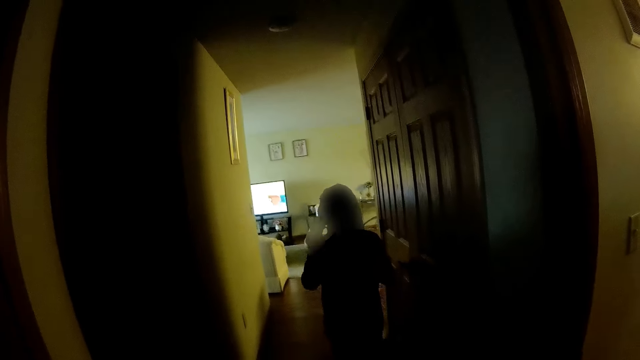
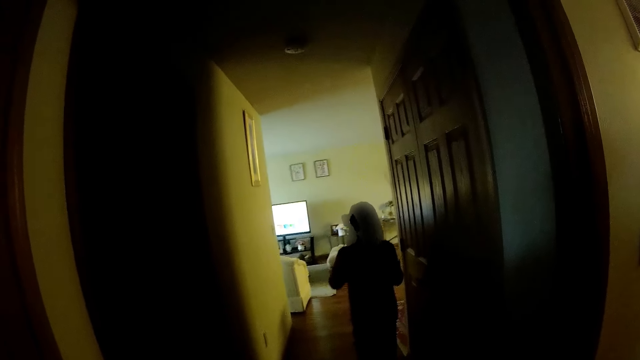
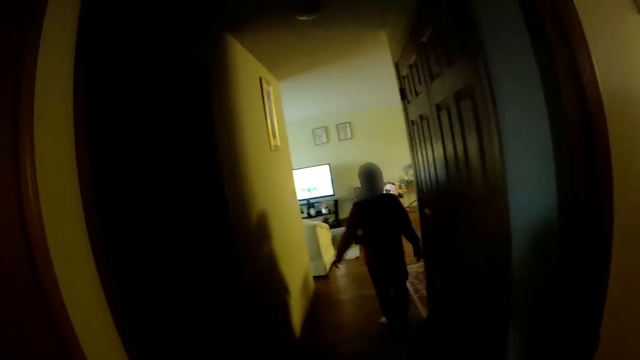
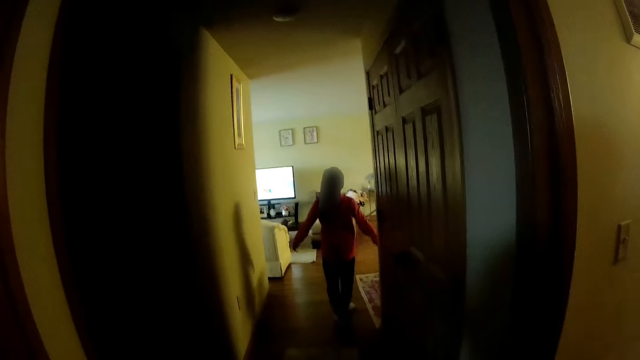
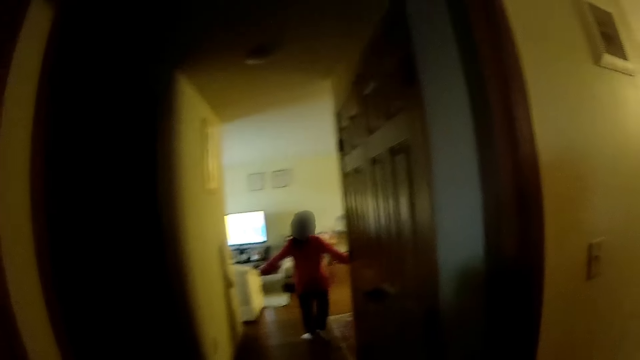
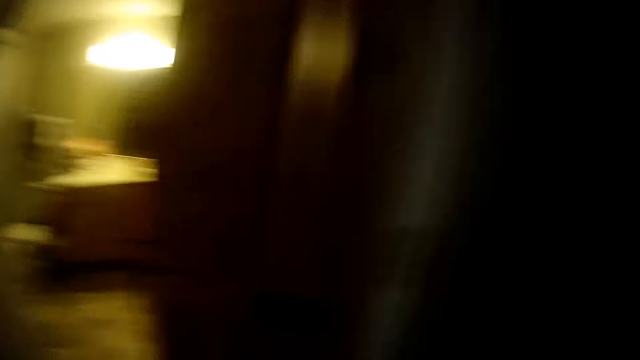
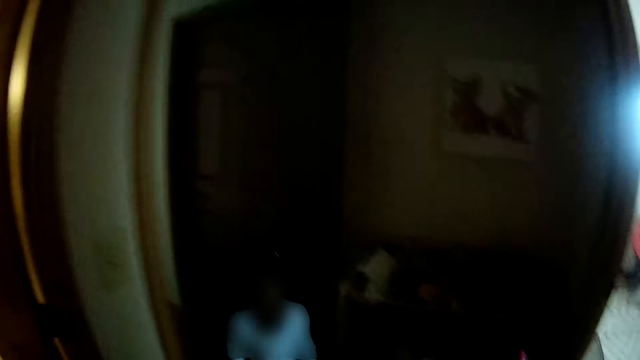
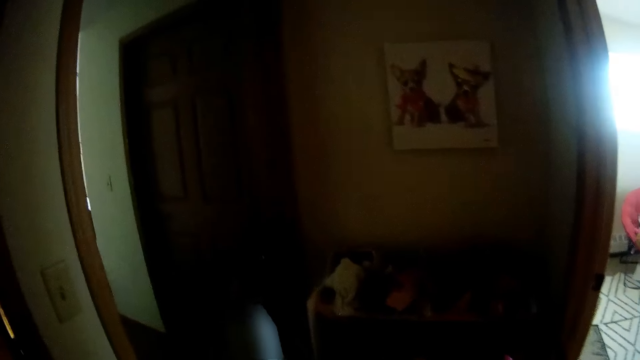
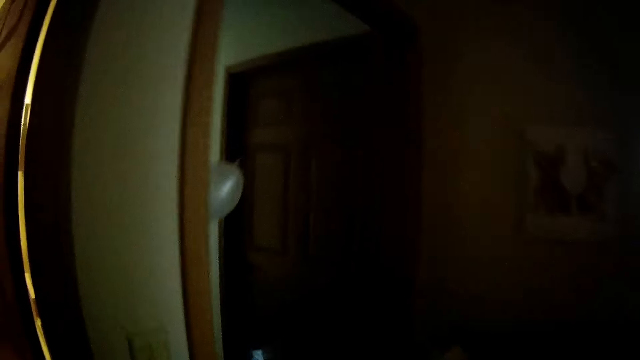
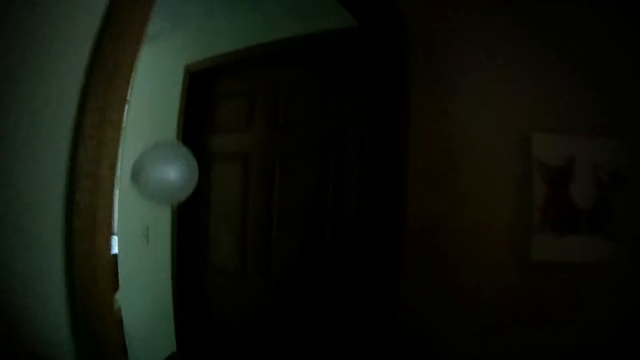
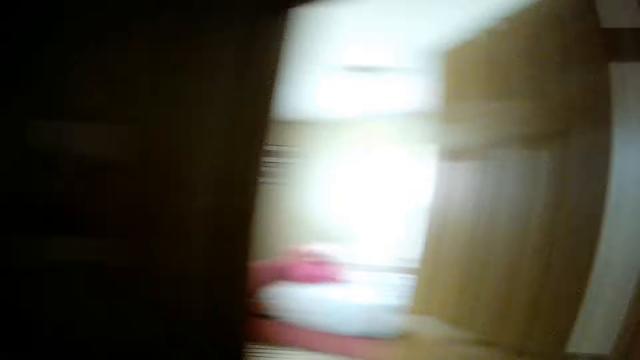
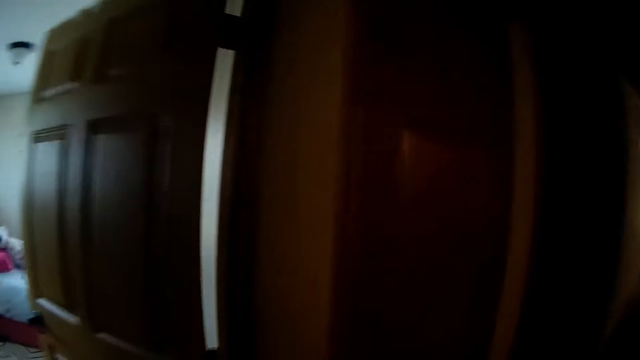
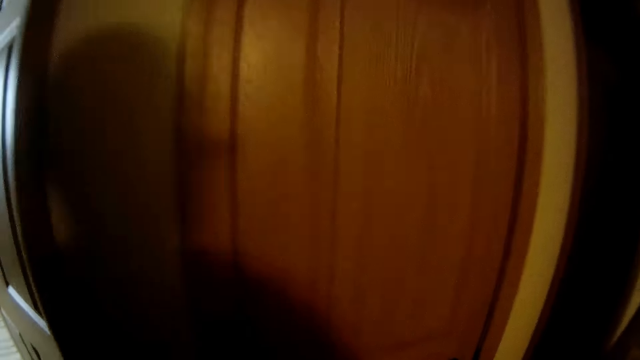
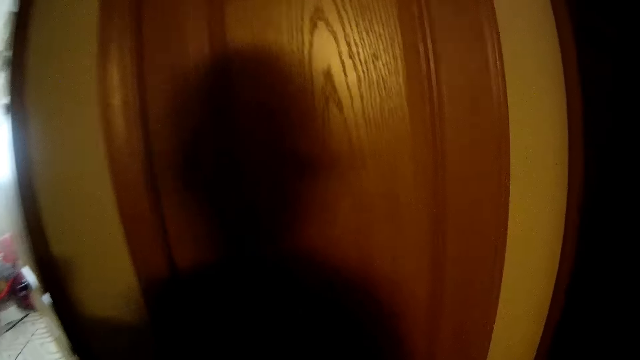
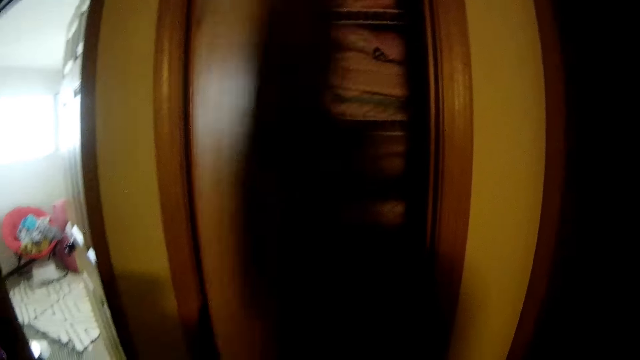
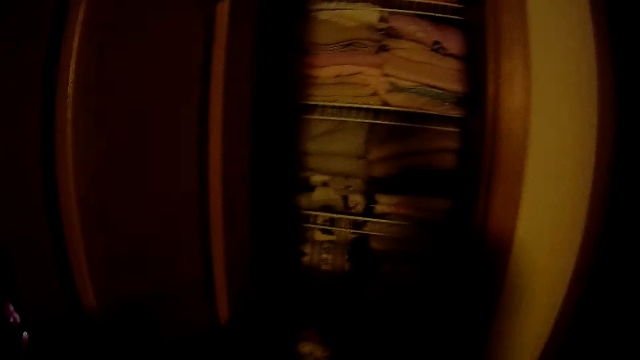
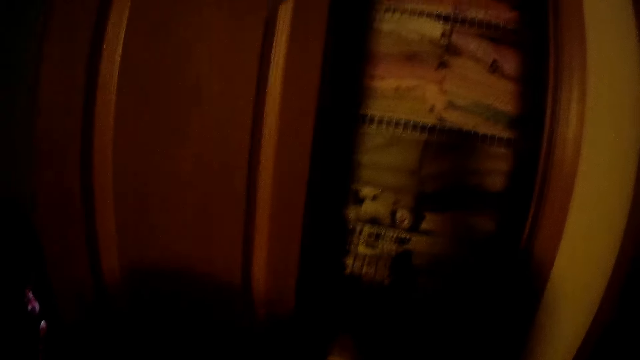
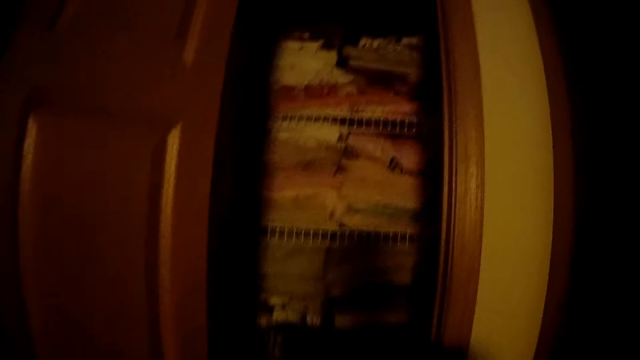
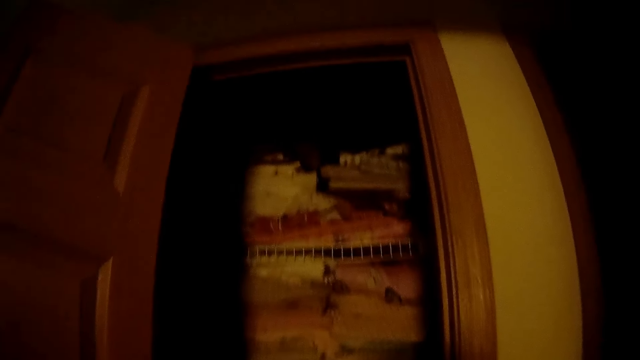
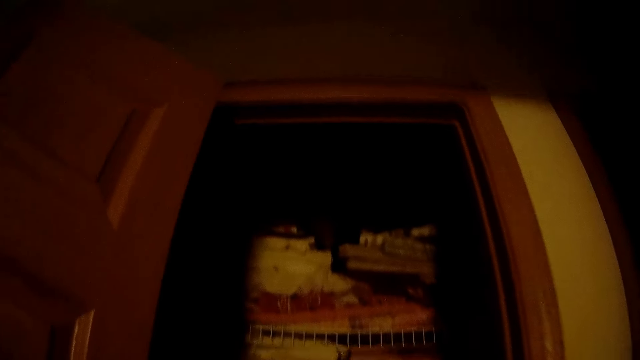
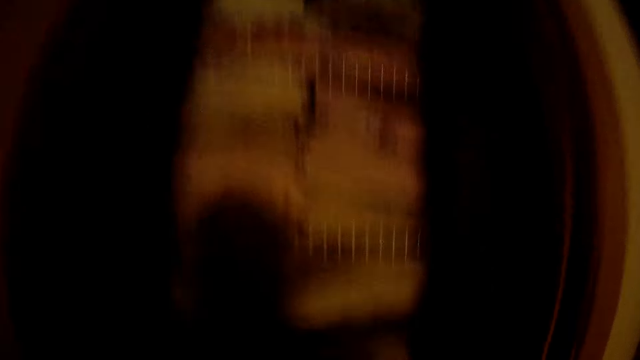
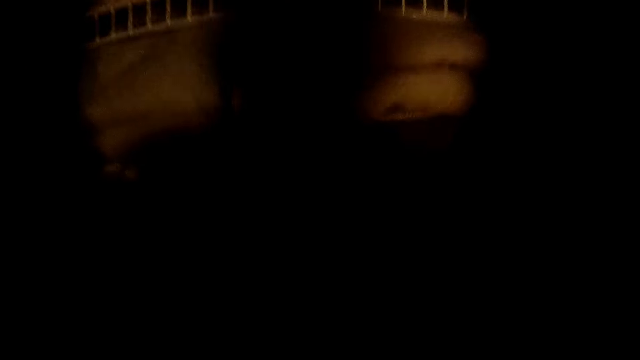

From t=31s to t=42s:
The girl plays with the balloon with her hands in the hallway. The camera wearer walks to a closet from the hallway. She opens the closet with her left hand.

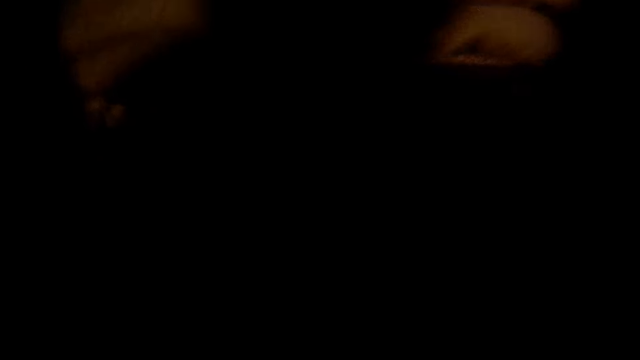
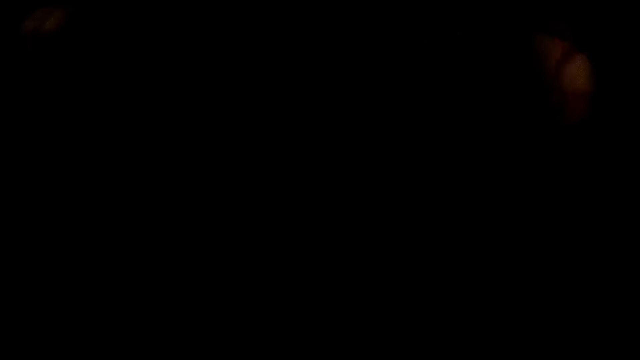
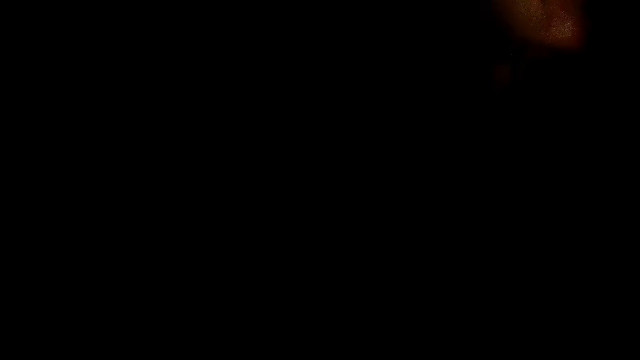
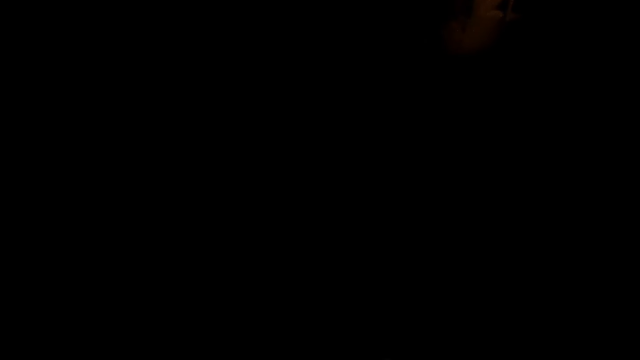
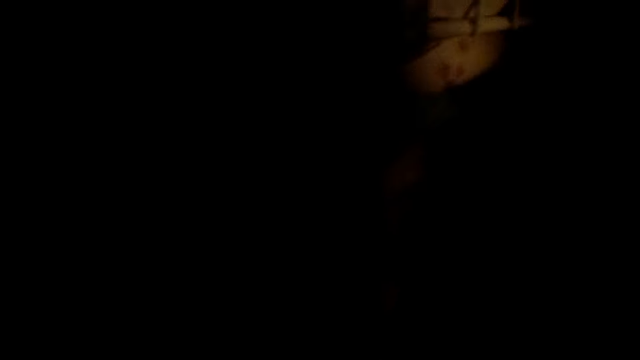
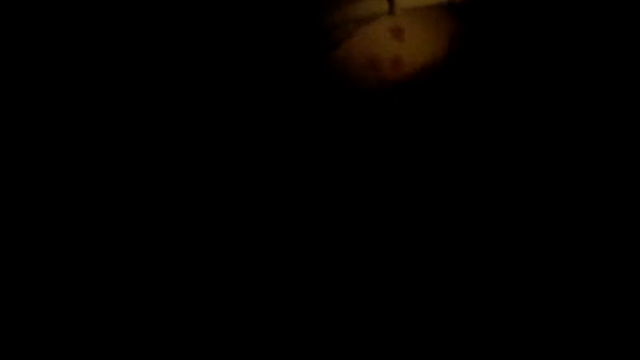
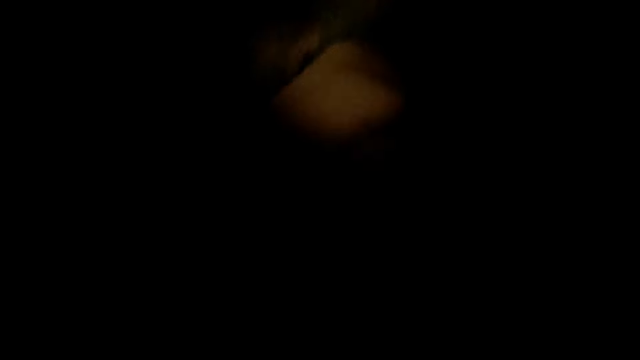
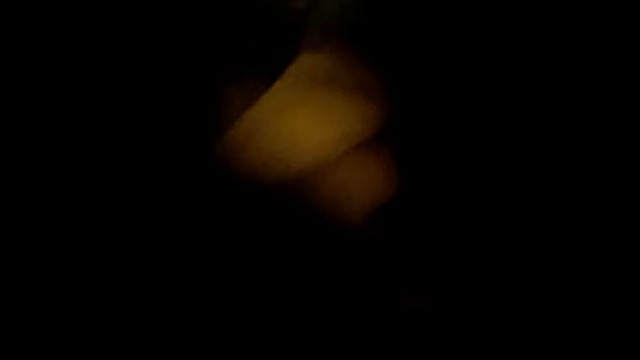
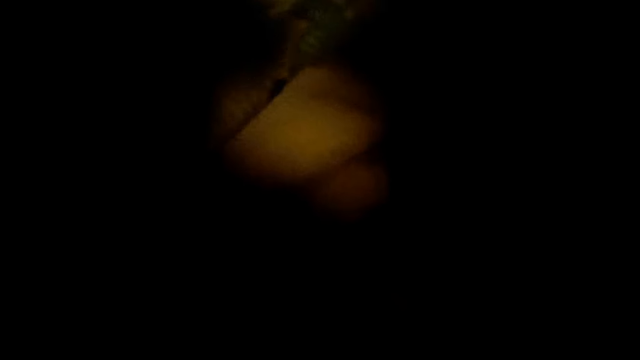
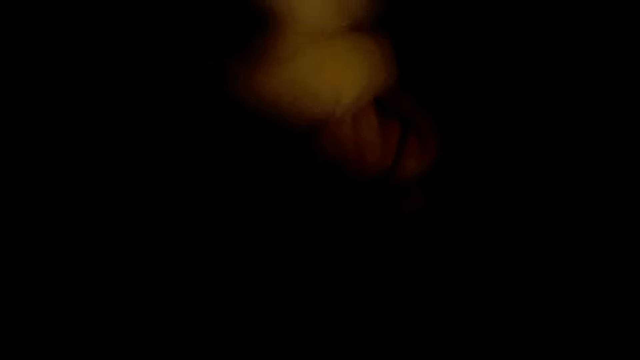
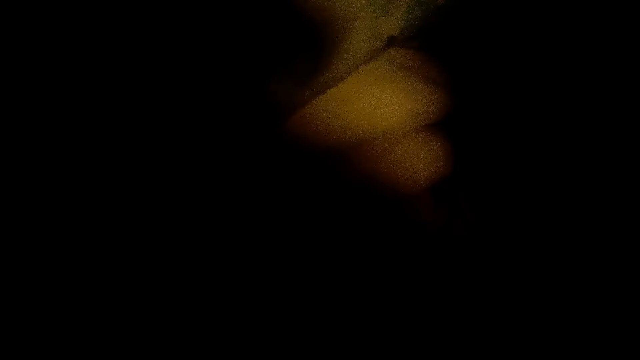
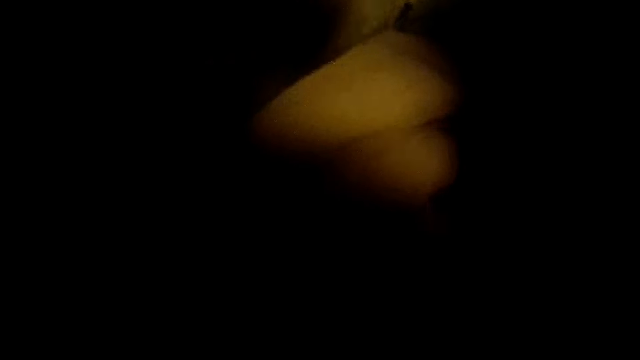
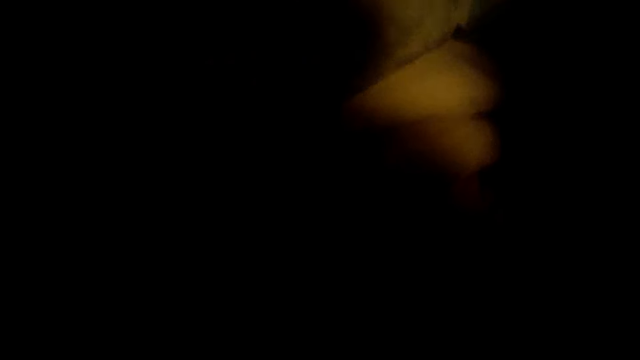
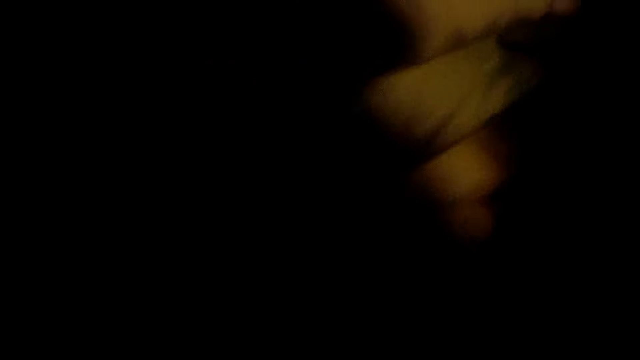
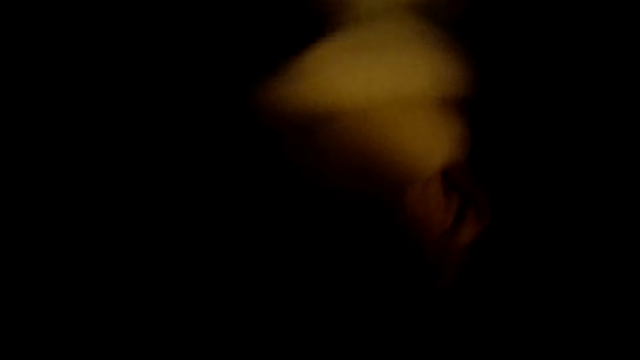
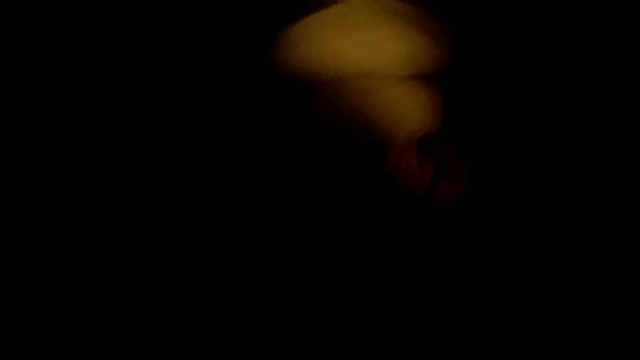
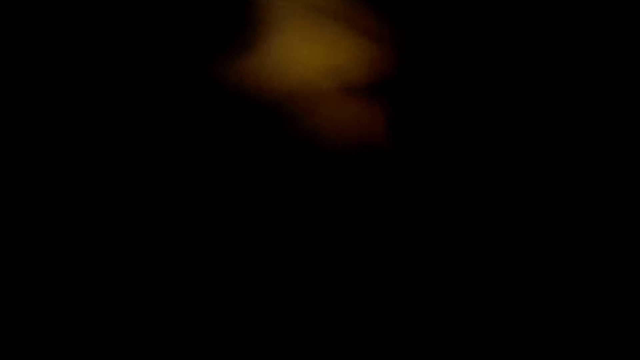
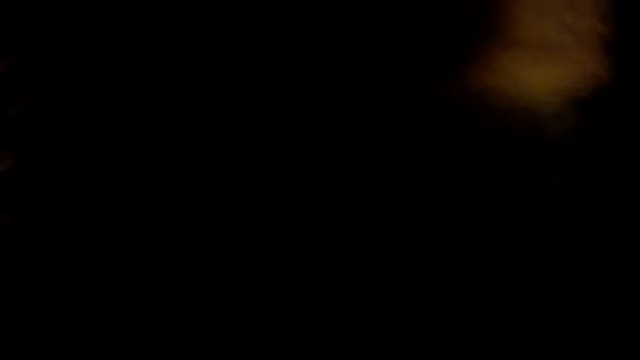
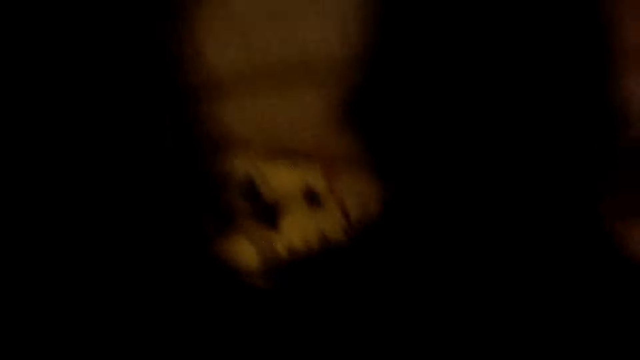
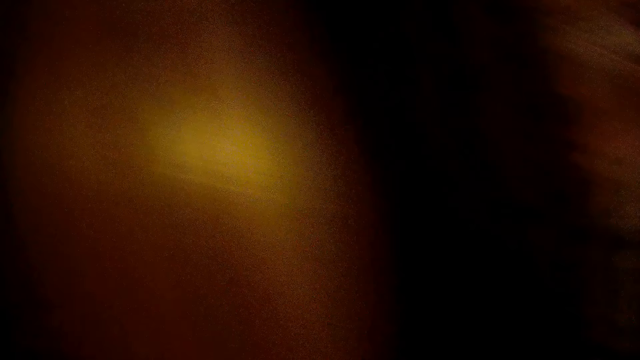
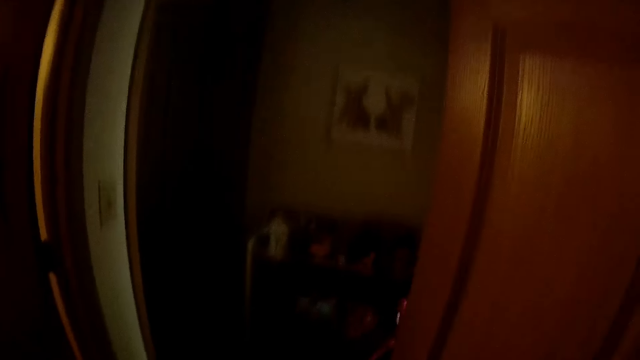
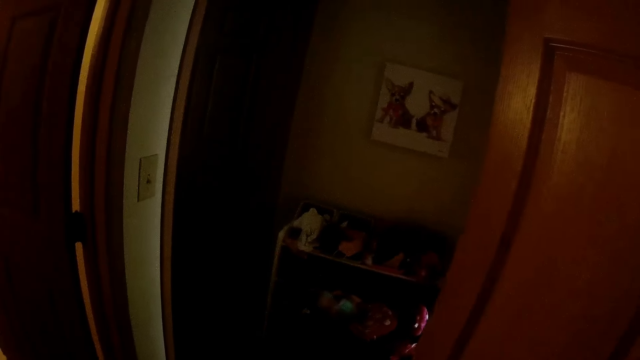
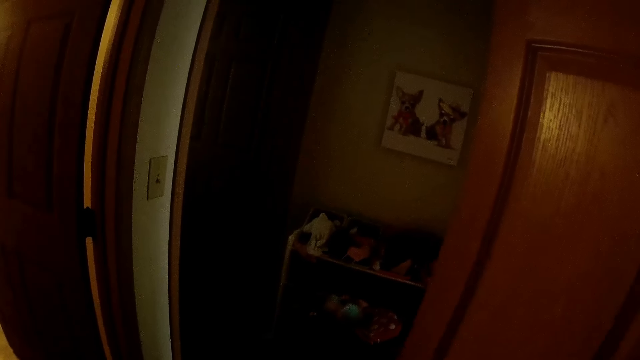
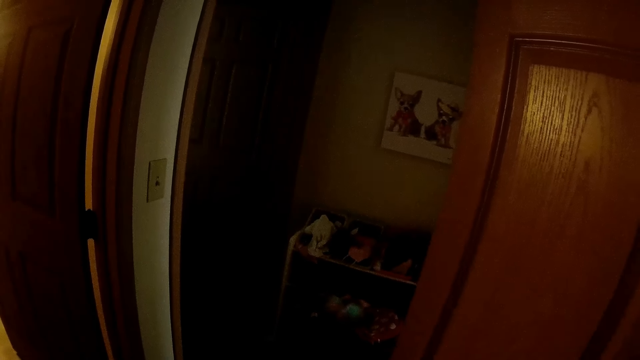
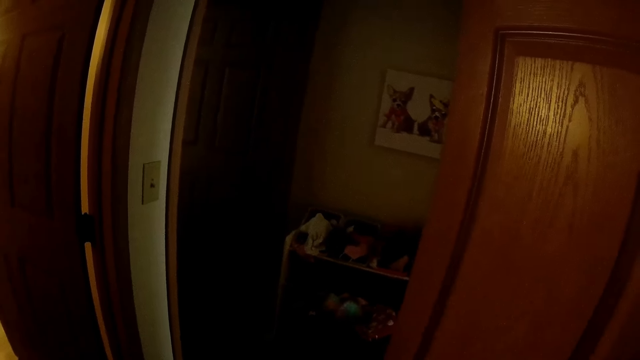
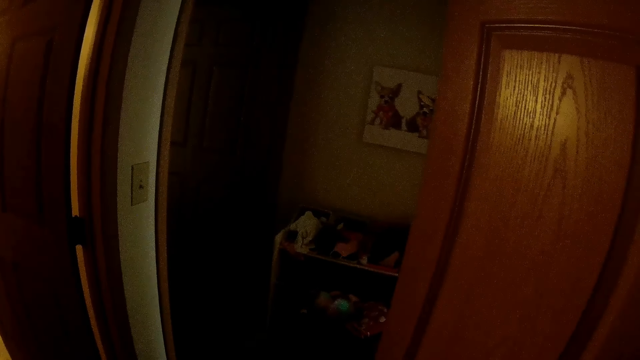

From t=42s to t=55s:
The camera wearer looks inside the closet. They look around. They interact with the girl.
